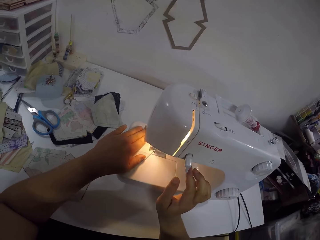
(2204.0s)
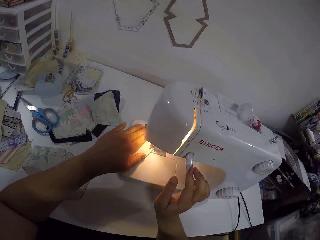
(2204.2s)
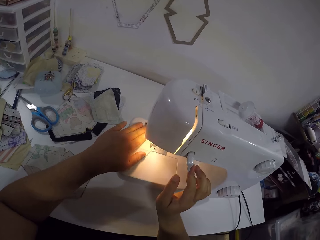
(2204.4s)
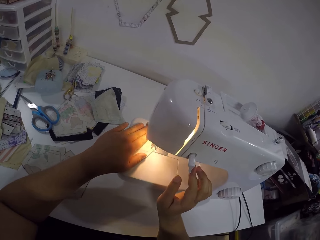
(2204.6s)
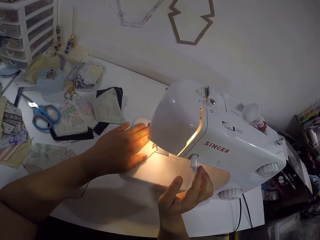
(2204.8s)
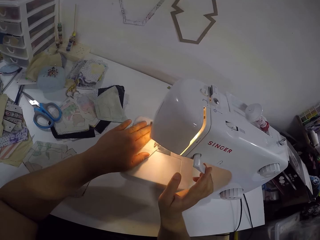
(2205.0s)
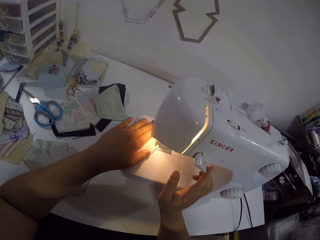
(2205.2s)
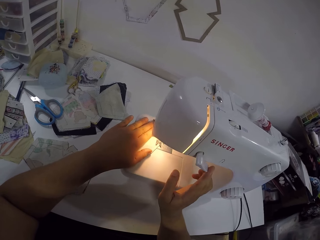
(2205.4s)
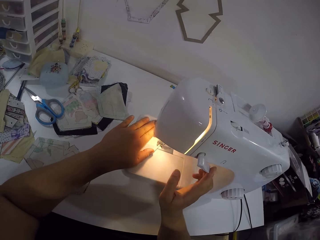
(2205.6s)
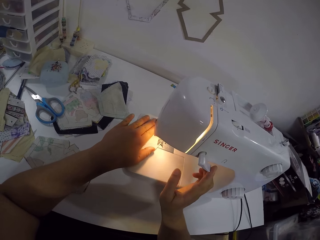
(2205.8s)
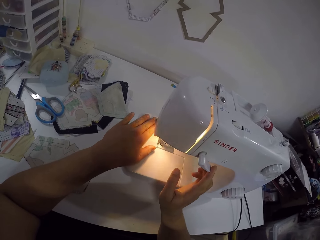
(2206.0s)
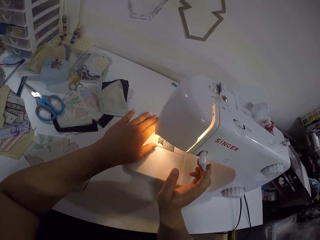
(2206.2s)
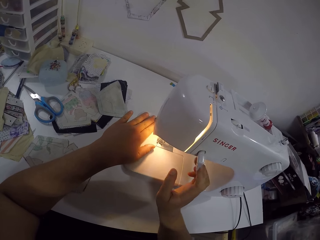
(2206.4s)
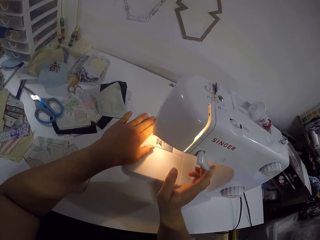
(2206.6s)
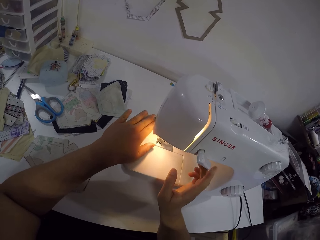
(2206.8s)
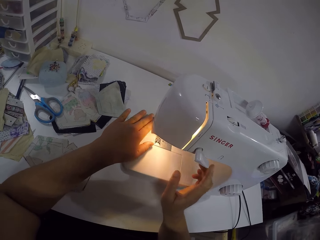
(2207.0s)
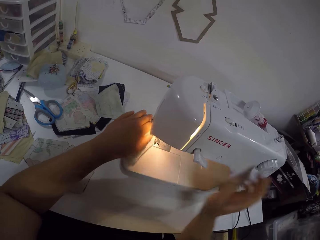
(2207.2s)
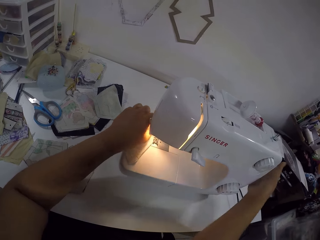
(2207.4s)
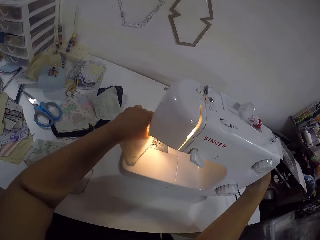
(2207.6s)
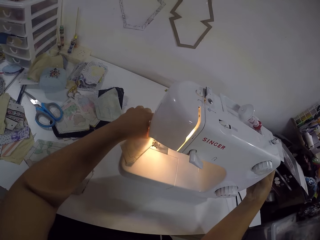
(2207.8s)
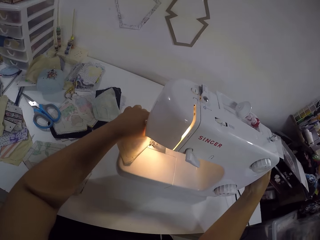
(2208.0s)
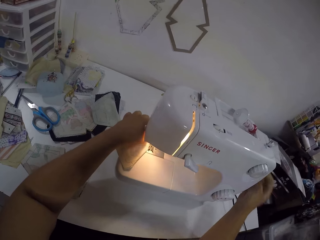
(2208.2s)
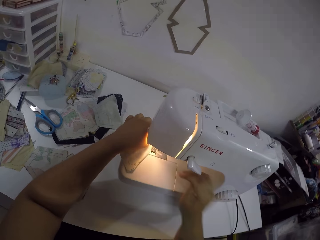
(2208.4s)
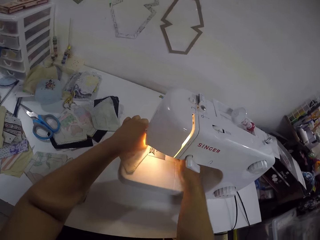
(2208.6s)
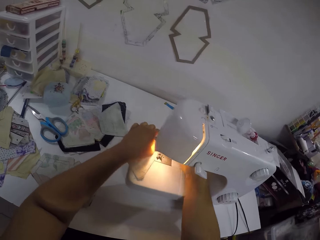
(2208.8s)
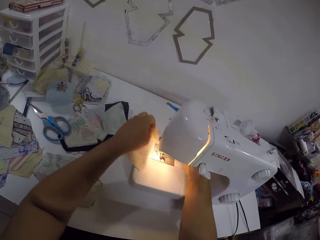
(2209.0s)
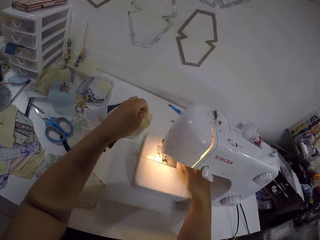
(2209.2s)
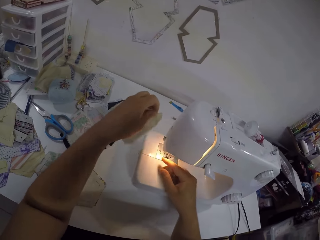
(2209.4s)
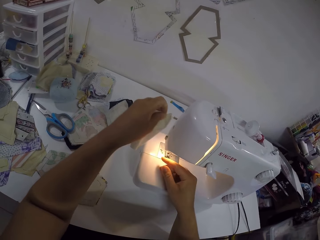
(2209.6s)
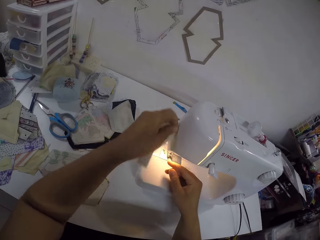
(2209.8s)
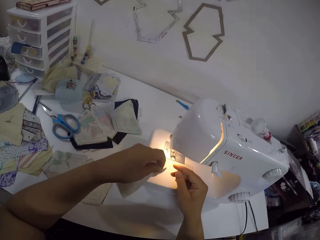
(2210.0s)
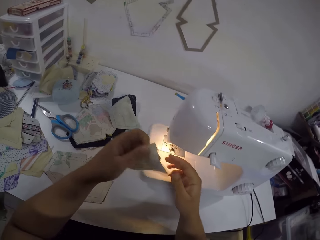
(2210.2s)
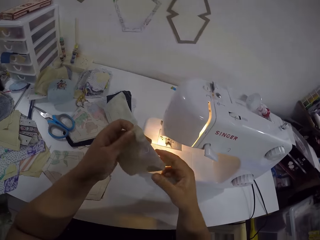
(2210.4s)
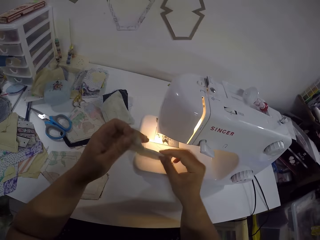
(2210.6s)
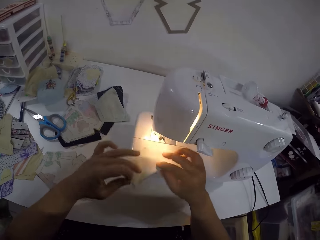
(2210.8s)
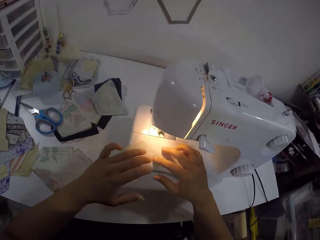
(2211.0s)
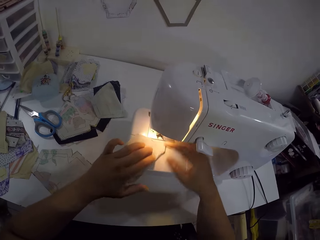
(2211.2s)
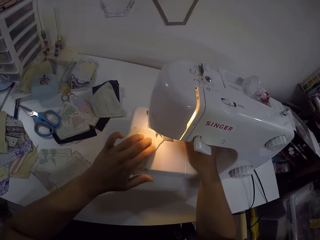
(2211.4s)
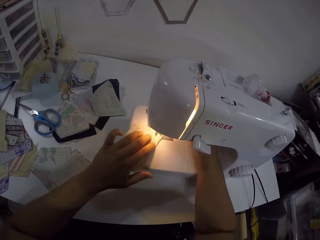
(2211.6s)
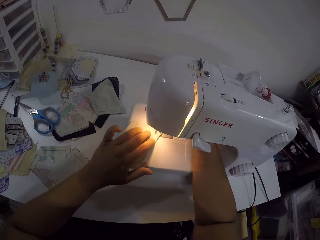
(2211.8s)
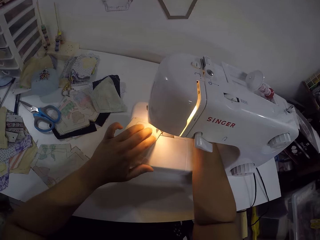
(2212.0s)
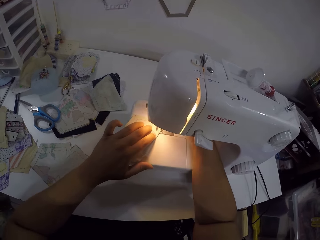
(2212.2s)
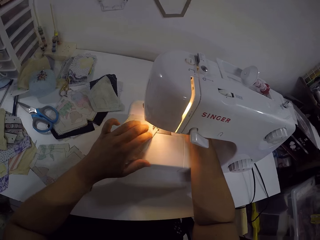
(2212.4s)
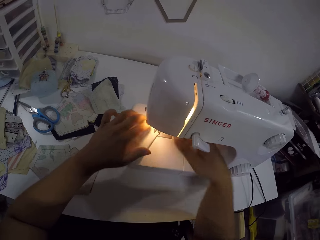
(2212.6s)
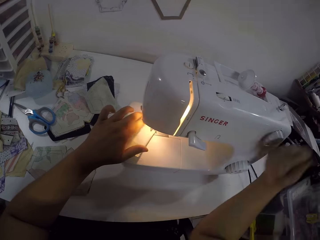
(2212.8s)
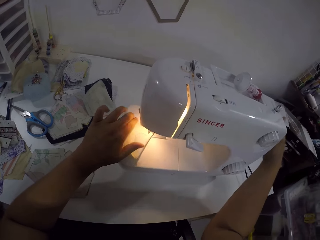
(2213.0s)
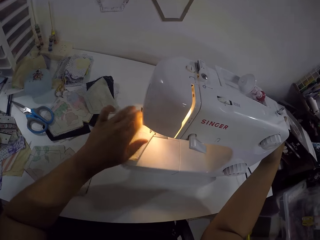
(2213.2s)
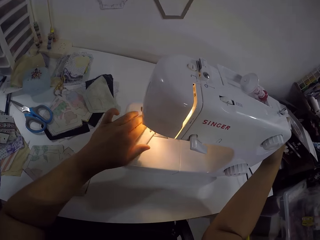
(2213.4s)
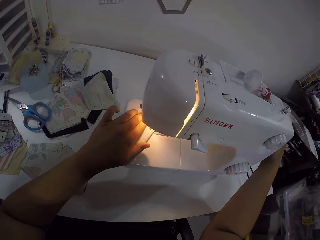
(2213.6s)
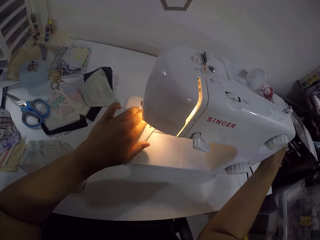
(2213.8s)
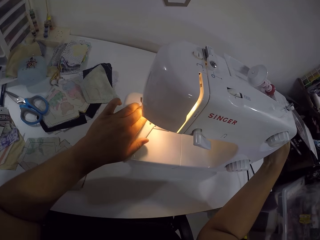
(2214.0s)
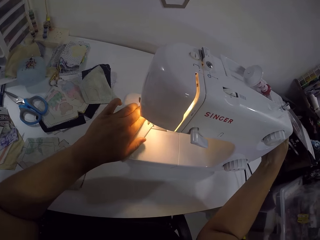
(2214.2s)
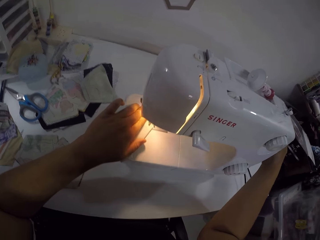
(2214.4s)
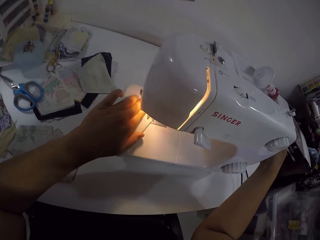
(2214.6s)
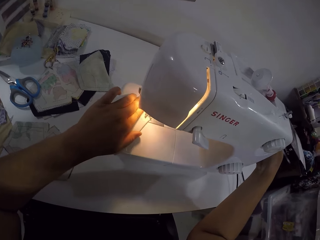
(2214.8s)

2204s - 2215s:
The camera wearer operates the reverse sewing lever on the sewing machine with her right hand. She touches the sewing machine. She operates the reverse sewing lever again. She turns the handle wheel on the sewing machine with her right hand. She touches the sewing machine and puts her hand on the sewing machine. She picks the fabric from the needle plate with her left hand. She holds the thread in her left hand. She cuts the thread in her right hand with the thread cutter. She flips the fabric with both hands. She places the fabric in both hands on the needle plate. She sews the fabric with both hands. She puts her hand on the sewing machine and touches the sewing machine. She turns the handle wheel on the sewing machine with her right hand.

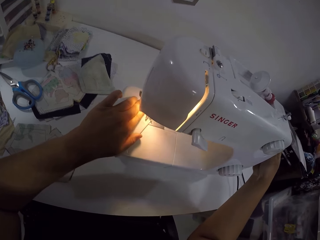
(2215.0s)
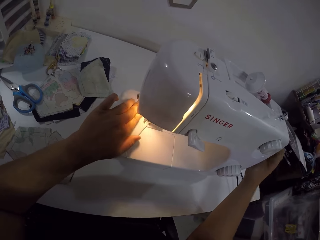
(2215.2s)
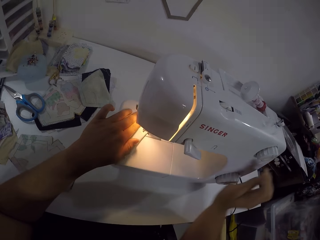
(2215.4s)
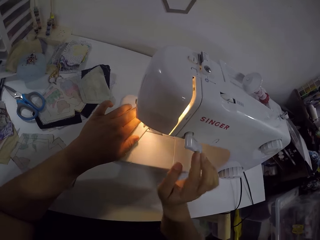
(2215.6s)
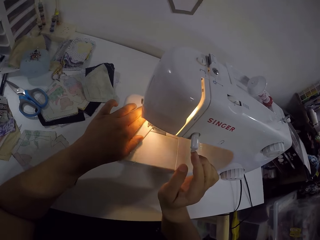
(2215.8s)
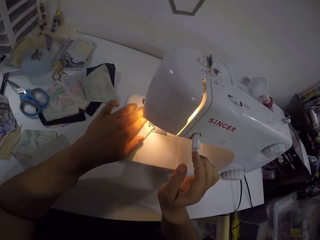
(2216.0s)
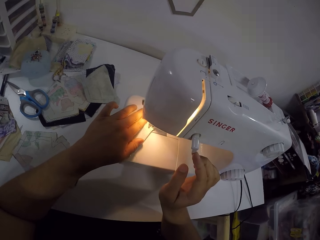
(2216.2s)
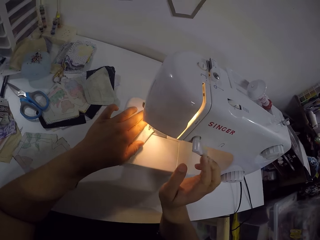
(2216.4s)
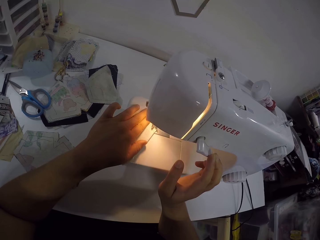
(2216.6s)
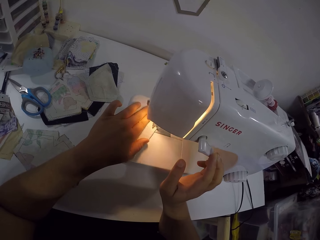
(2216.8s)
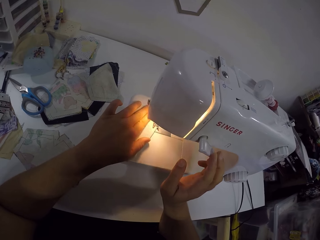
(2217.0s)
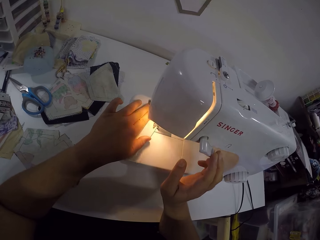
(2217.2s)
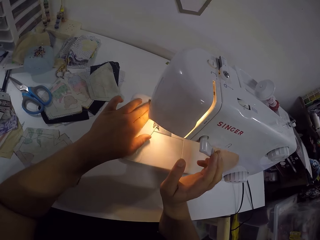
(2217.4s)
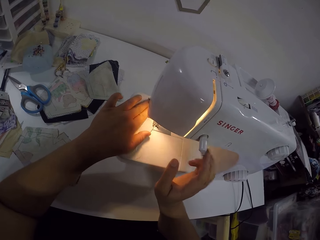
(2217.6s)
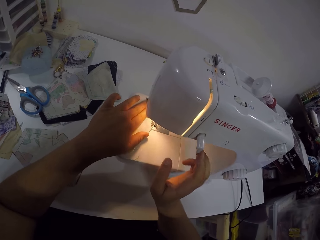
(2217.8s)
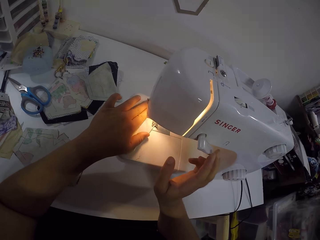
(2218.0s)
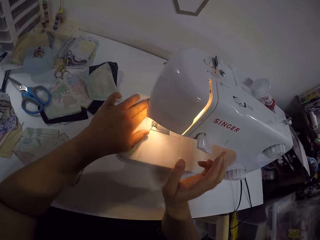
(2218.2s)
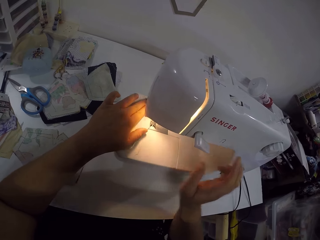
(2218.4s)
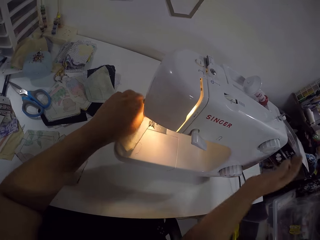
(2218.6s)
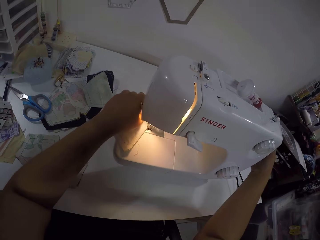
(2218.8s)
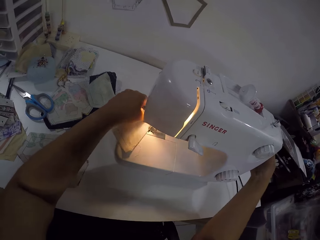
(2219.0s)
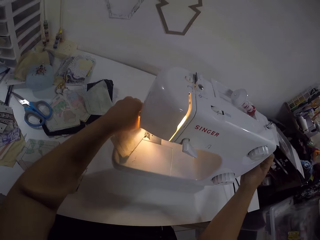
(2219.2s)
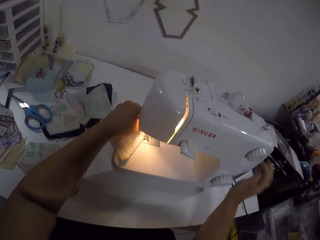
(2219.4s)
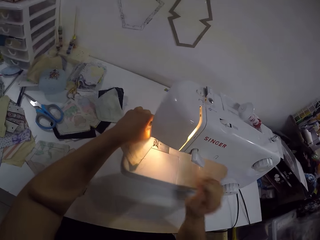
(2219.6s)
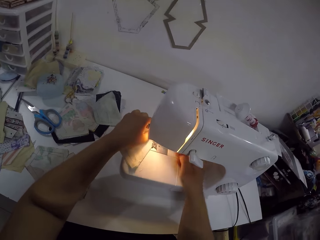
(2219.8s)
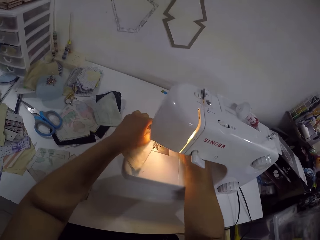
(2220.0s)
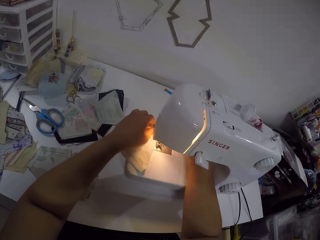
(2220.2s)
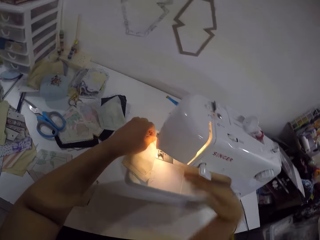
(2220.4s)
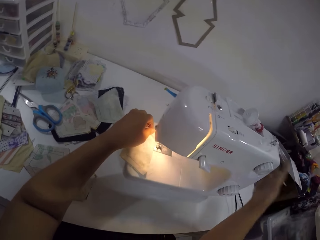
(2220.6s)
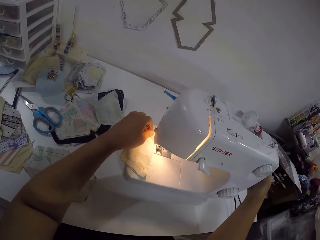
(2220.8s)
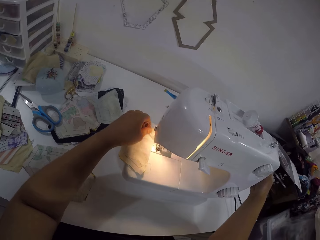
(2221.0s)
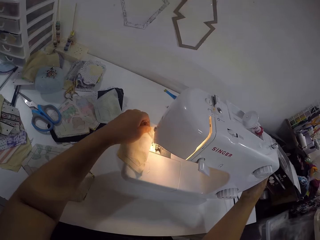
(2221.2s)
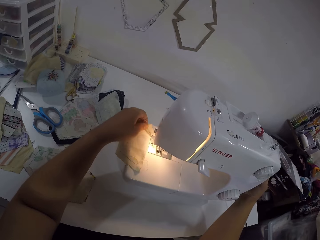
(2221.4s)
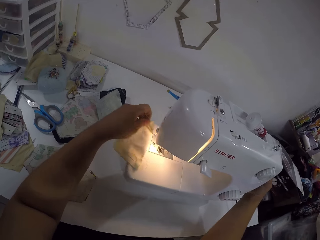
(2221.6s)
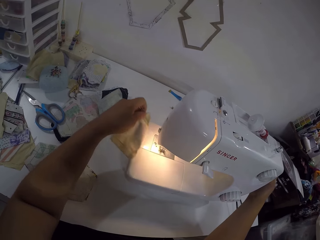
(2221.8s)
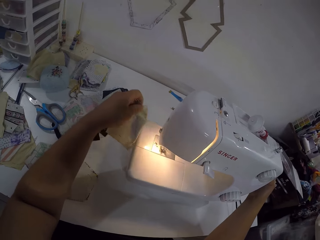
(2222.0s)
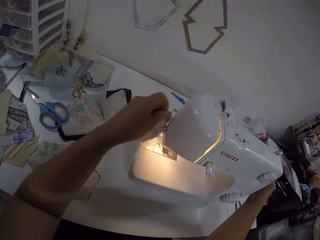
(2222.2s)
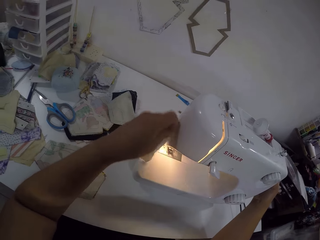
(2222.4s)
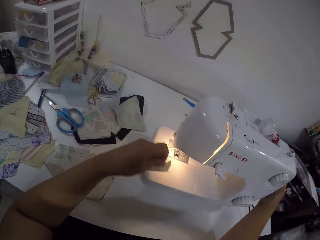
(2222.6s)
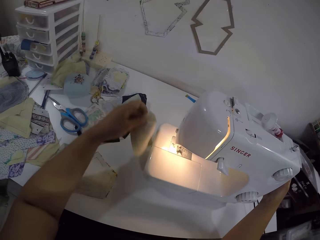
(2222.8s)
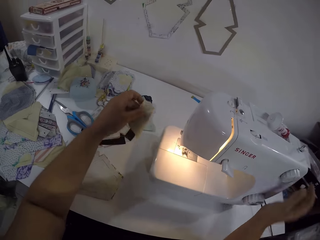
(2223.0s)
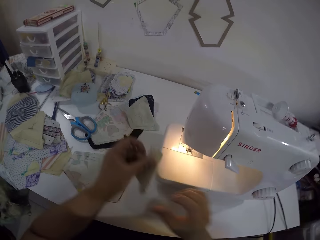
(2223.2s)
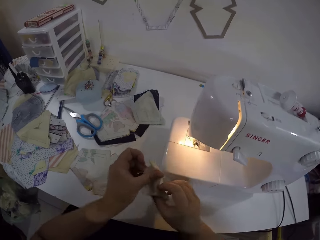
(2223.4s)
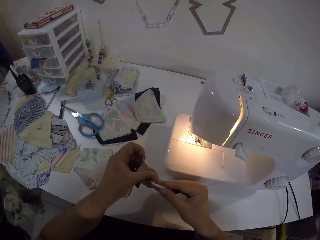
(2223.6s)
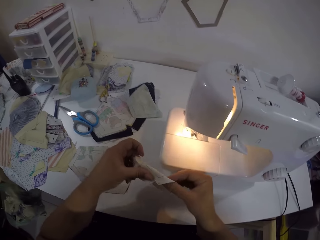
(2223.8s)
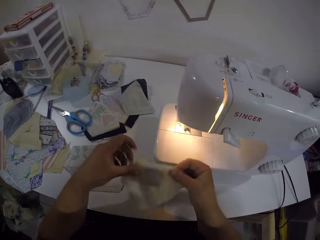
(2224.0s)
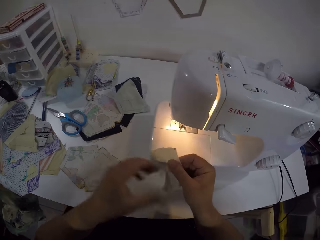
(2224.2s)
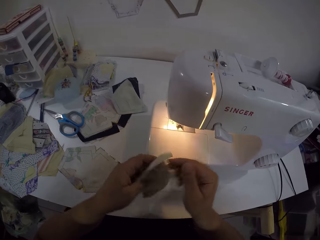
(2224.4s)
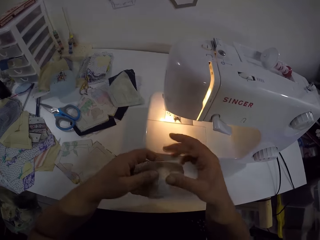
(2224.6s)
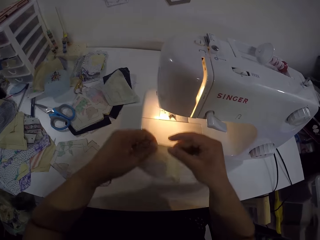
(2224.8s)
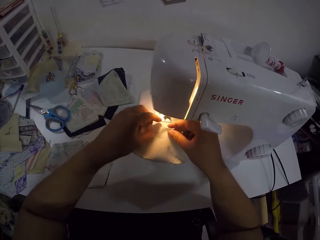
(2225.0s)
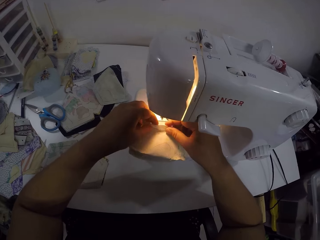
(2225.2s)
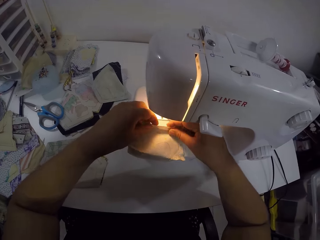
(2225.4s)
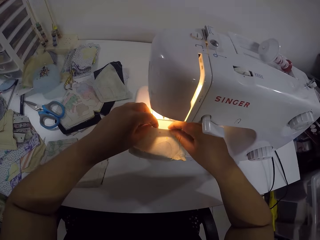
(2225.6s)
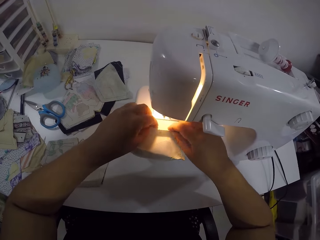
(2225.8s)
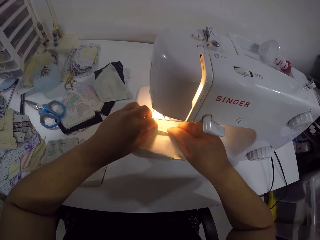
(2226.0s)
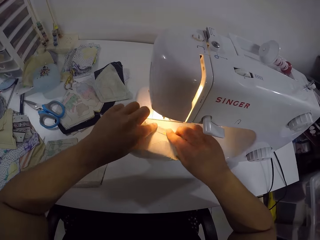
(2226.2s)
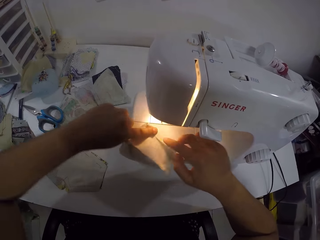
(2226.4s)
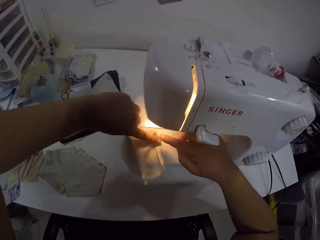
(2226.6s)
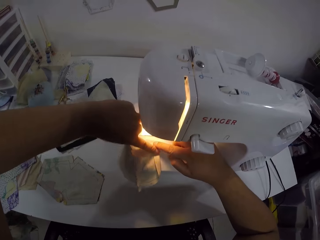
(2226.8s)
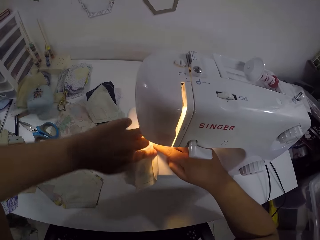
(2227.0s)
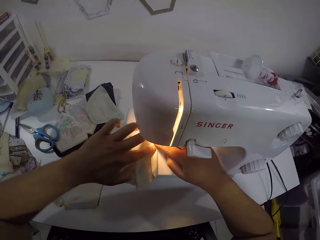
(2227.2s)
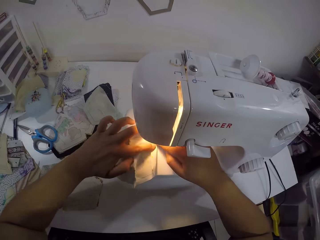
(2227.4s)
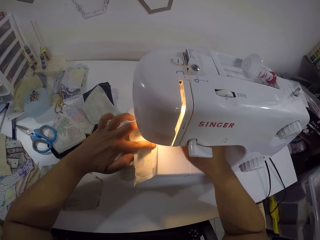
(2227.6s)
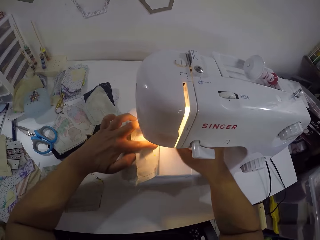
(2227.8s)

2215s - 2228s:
The camera wearer operates the reverse sewing lever on the sewing machine with her right hand. She touches the sewing machine. She operates the reverse sewing lever on the sewing machine with her right hand again. She turns the handle wheel on the sewing machine with her right hand. She touches the sewing machine, puts her hand on the sewing machine and touches the sewing machine. She turns the handle wheel on the sewing machine with her right hand again. She picks the fabric from the needle plate with her left hand. She cuts the thread in her left hand with the thread cutter. She holds the fabric in both hands. She flips the fabric with both hands. She places the fabric in both hands on the needle plate. She folds the fabric on the needle plate with both hands.
